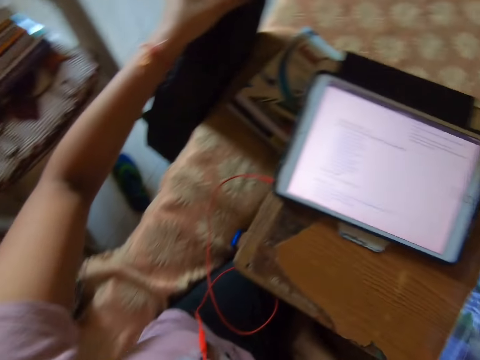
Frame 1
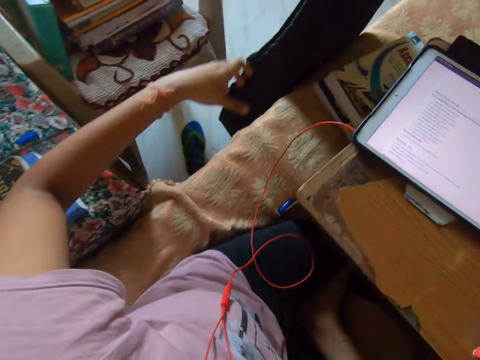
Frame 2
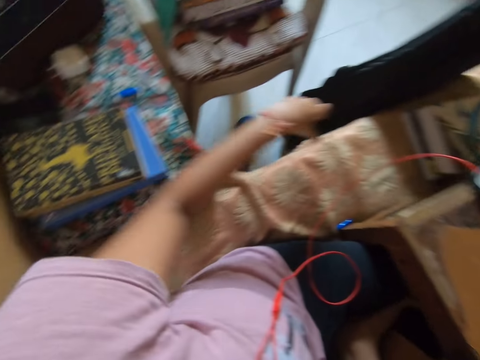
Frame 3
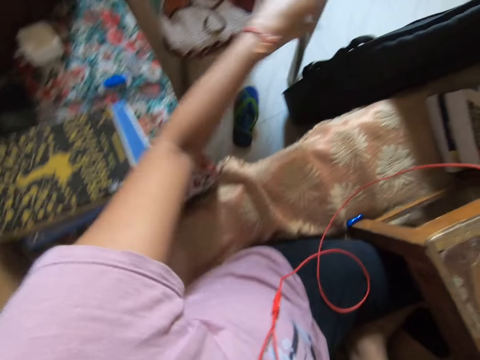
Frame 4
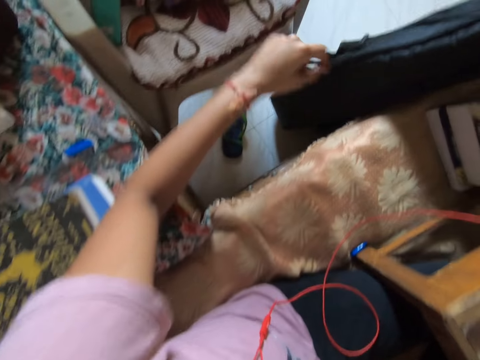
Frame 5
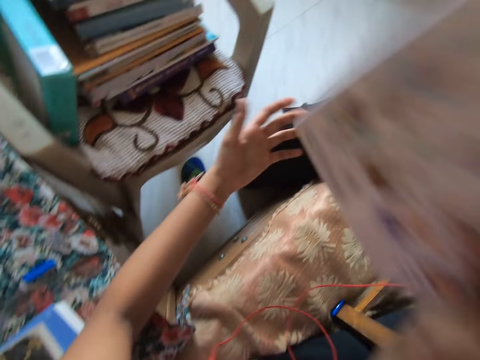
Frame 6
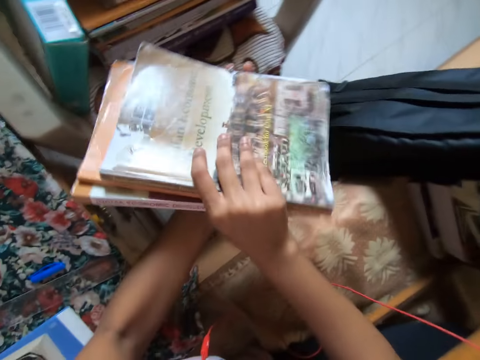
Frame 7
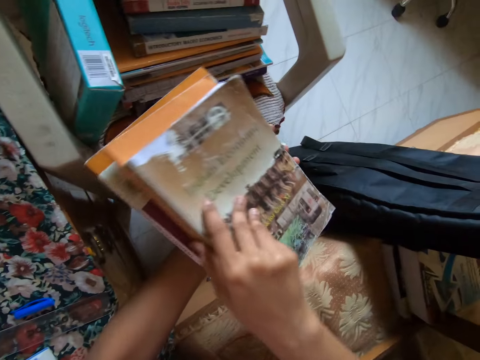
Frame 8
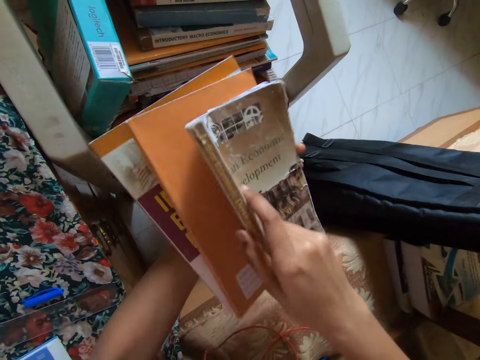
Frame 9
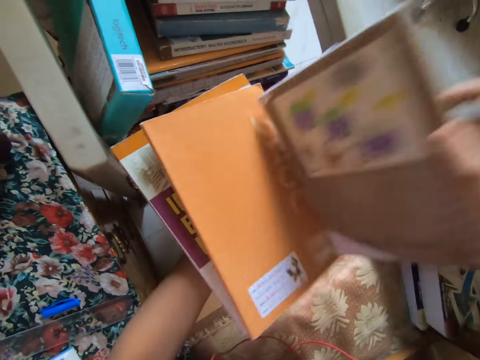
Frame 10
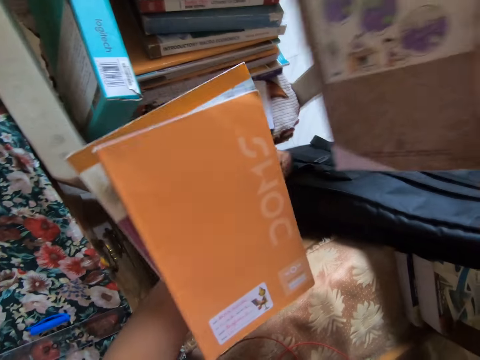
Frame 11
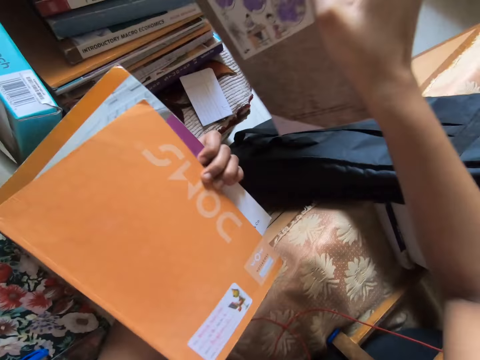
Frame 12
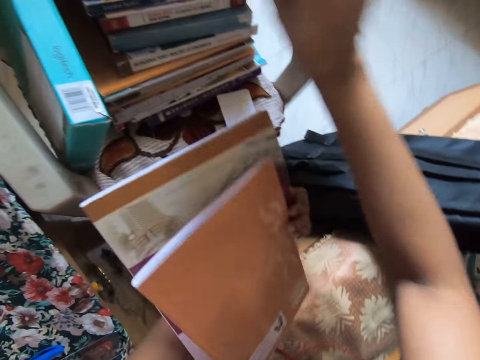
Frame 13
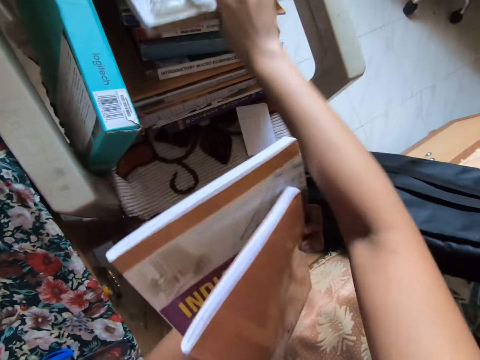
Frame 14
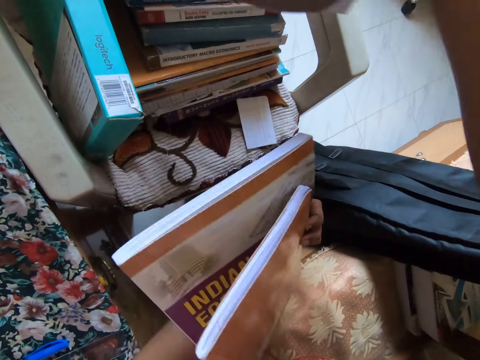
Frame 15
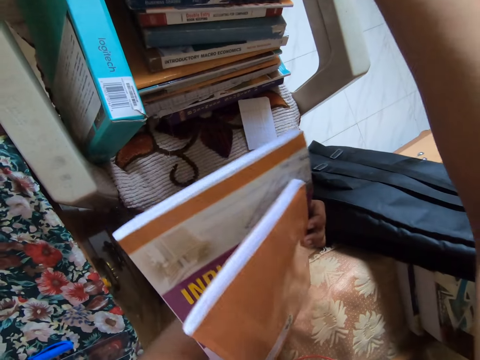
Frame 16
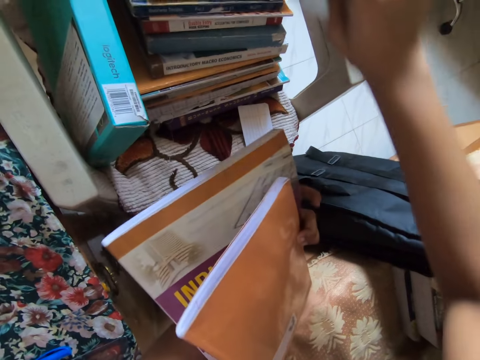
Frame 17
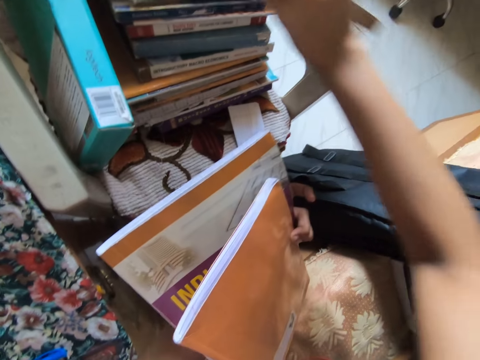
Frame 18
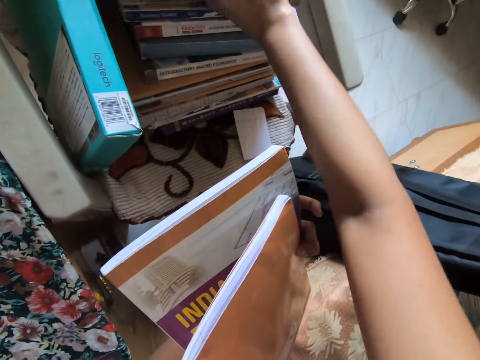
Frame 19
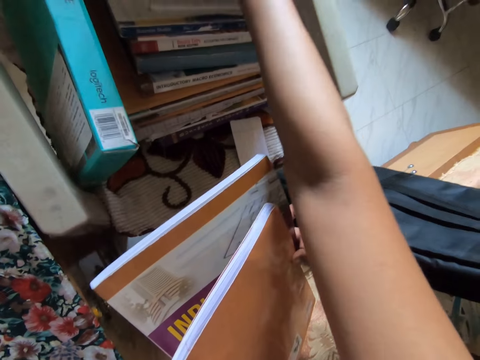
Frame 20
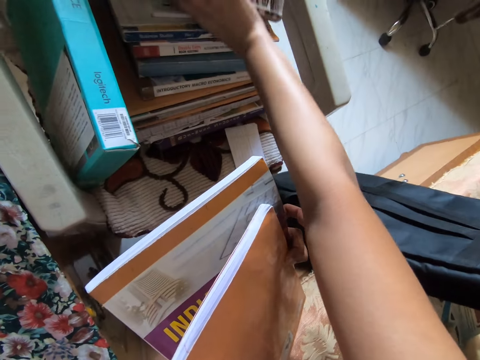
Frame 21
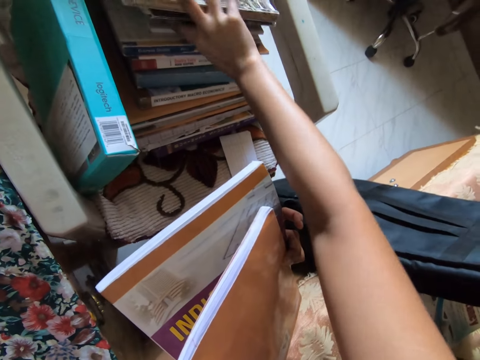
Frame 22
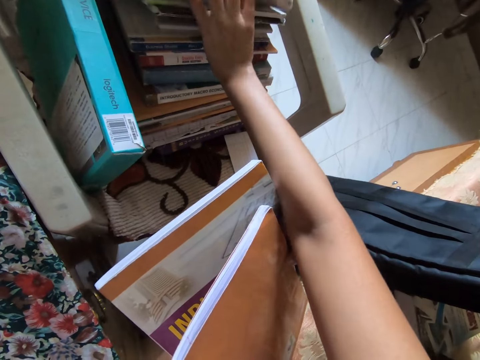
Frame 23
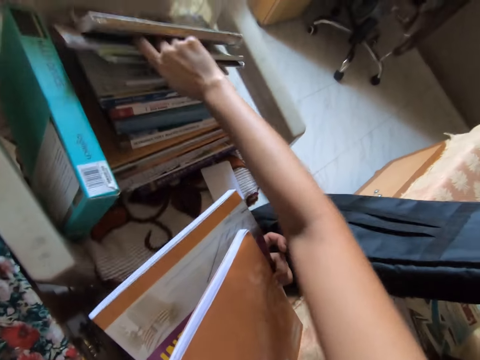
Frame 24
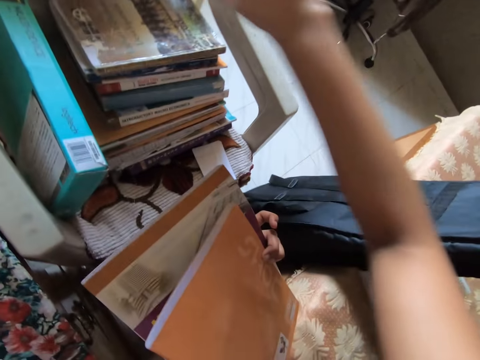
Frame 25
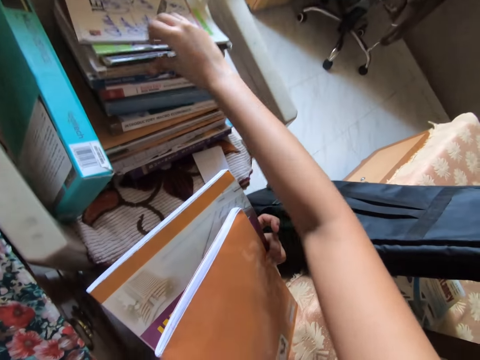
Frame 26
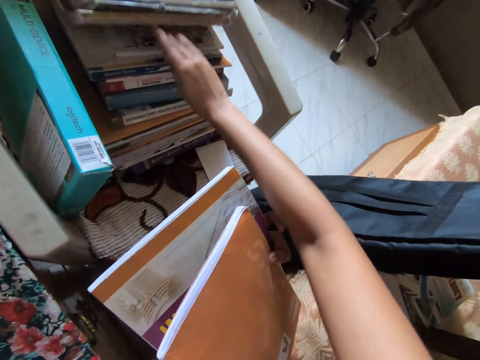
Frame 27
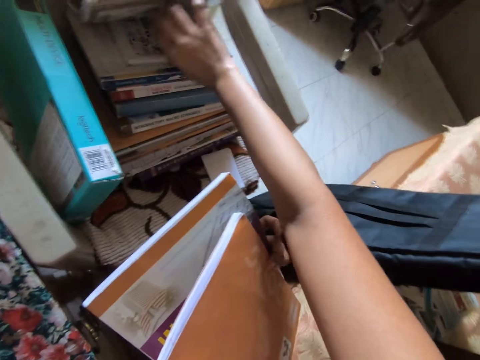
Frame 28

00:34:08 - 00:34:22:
The camera wearer looks around and moves his hand around. He holds the books with both hands. He places the books in his left hand on the books on the table. He picks up a book. He holds the book. He puts the book on the chair. He arranges books on the chair.

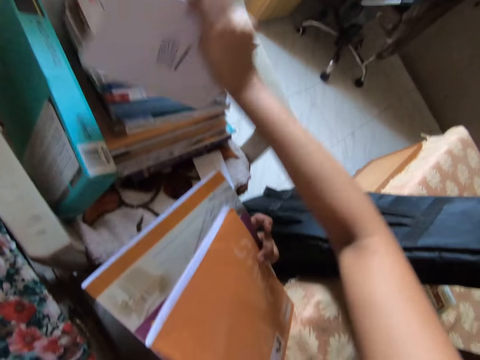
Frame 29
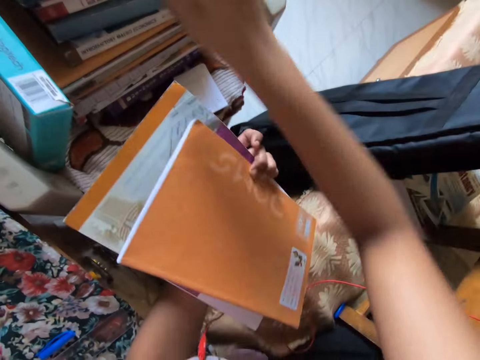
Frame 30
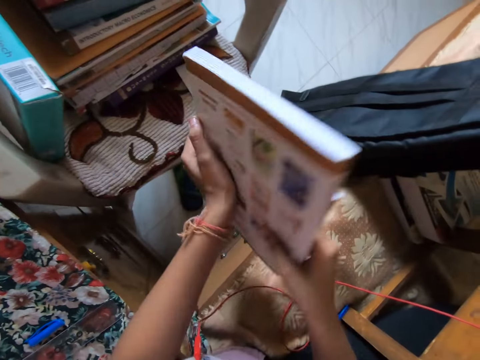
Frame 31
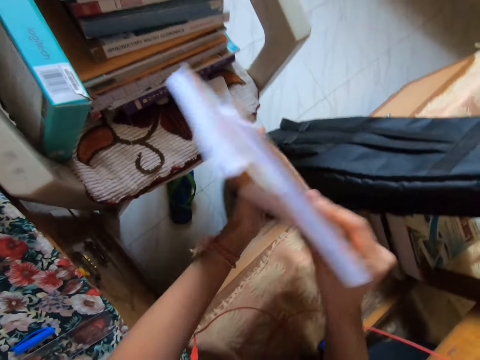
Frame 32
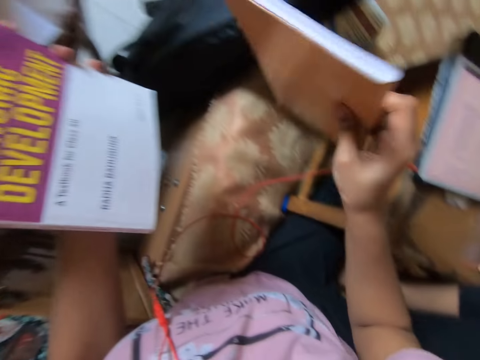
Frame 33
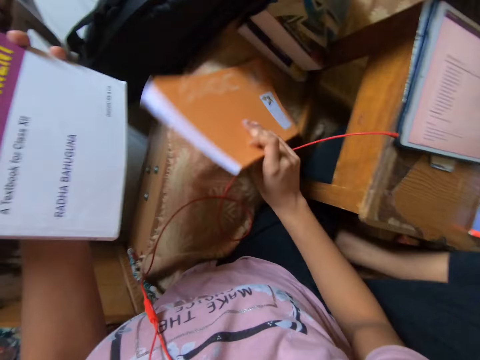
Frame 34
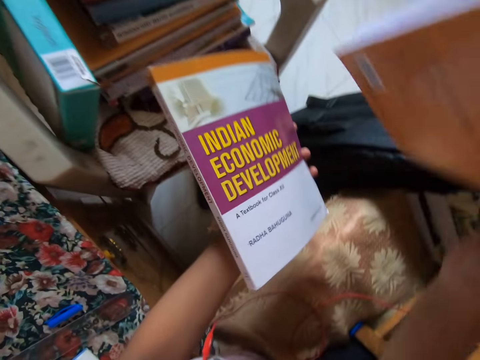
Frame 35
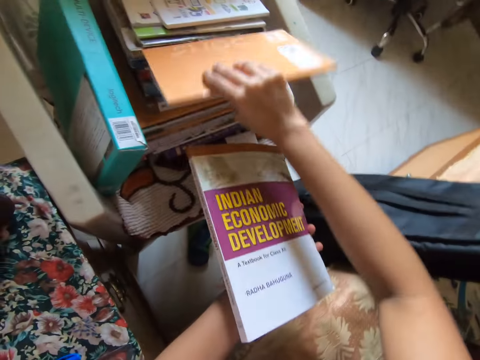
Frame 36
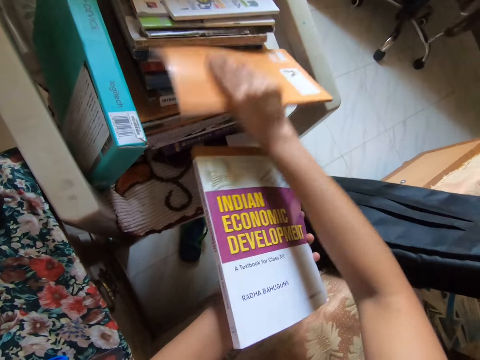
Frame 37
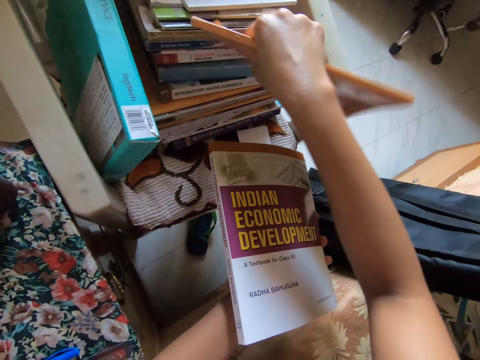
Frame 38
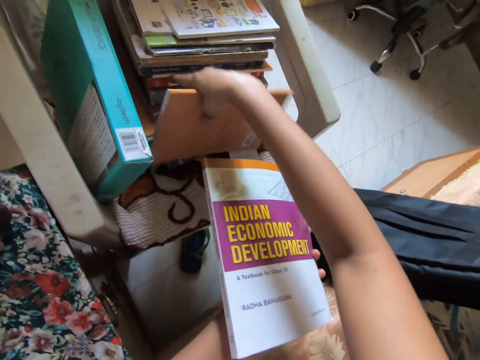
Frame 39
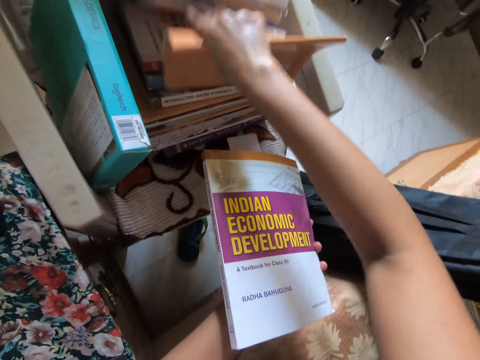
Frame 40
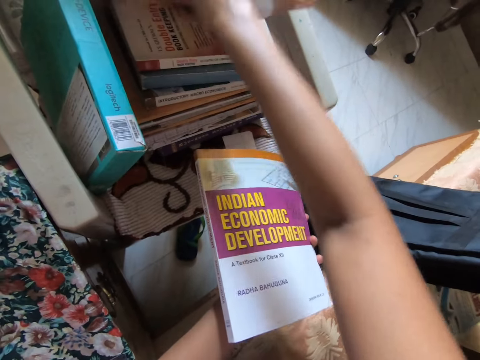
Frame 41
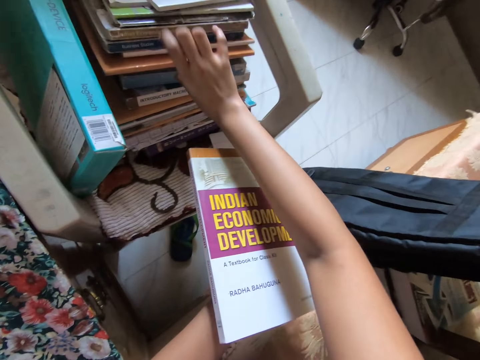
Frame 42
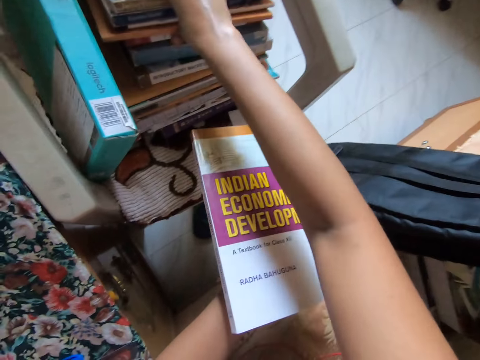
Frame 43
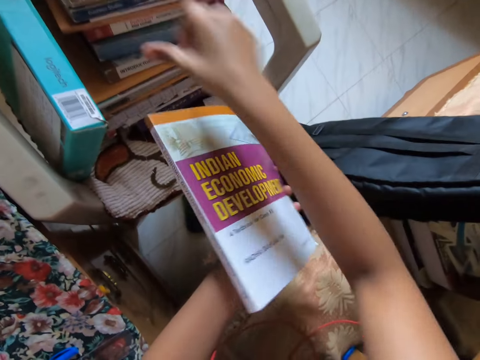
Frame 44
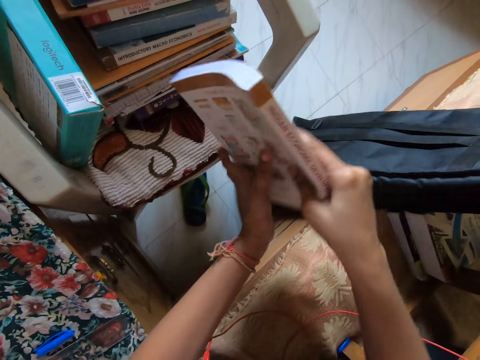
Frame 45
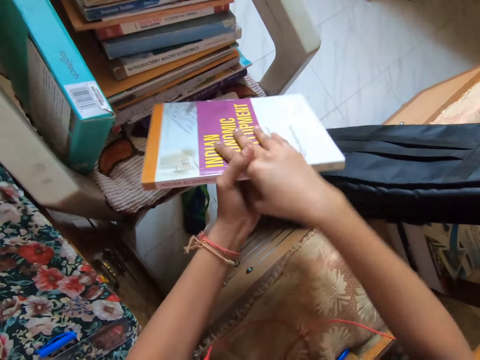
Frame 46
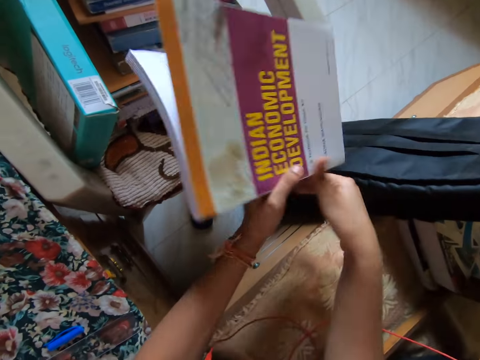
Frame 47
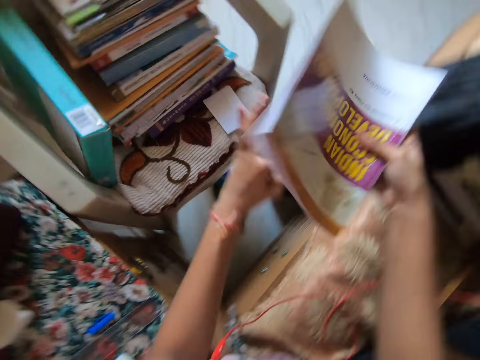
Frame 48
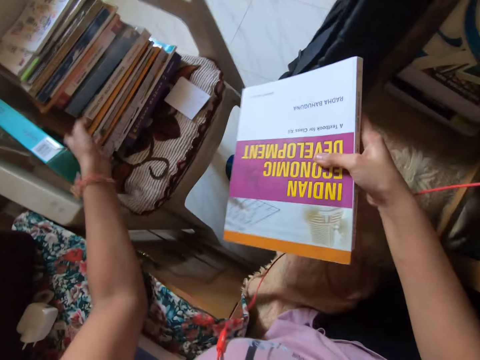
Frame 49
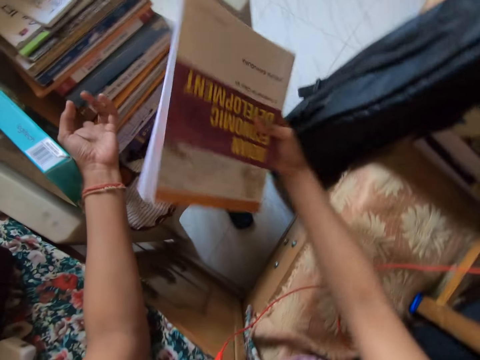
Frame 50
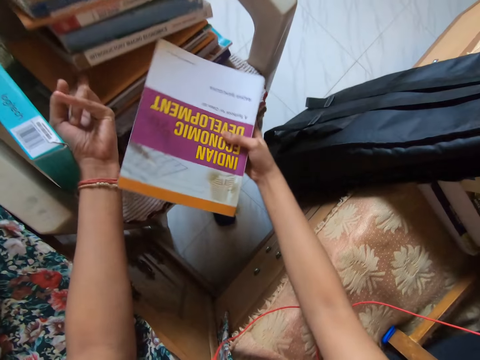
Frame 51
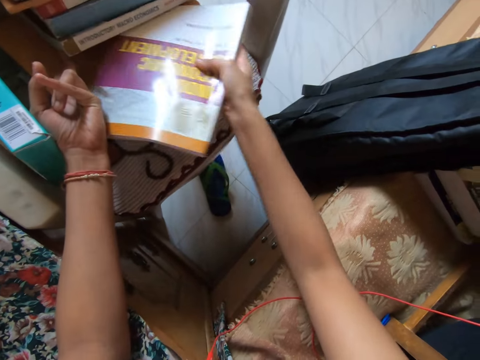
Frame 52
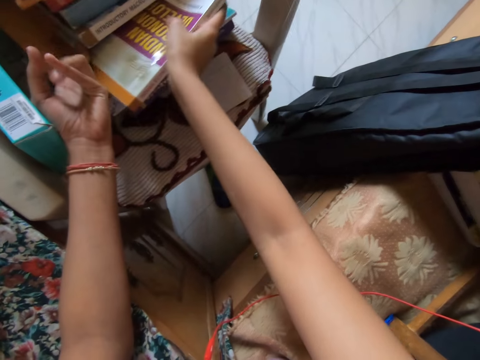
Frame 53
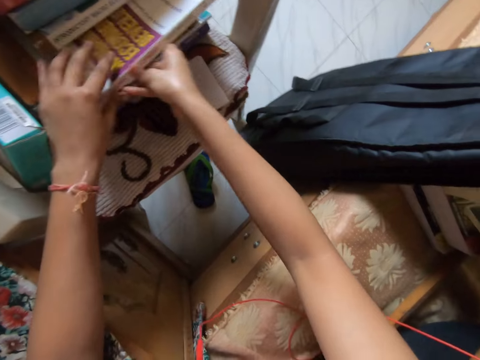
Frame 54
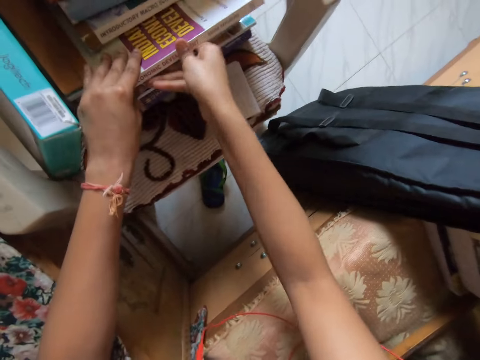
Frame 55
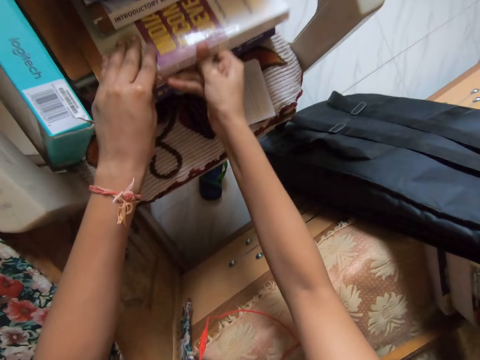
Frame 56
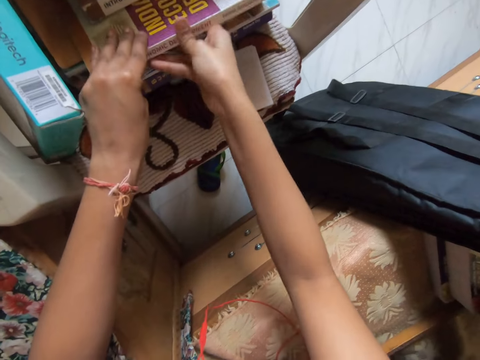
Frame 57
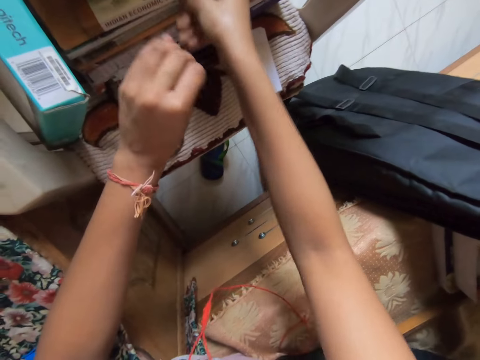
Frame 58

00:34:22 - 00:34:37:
The camera wearer holds a book. They pick up the book and put the book on the bed. They turn around. They hold a book on the chair. They lift books upwards. They put a book in between others on the chair. They arrange books on the chair. They turn a book. They lift books upwards. They put a book in between others on the chair.
